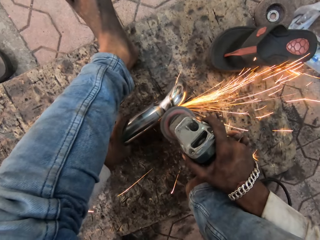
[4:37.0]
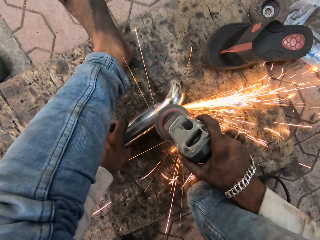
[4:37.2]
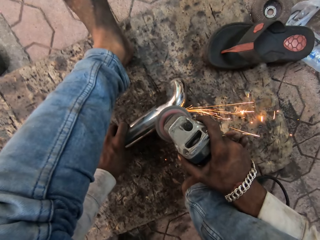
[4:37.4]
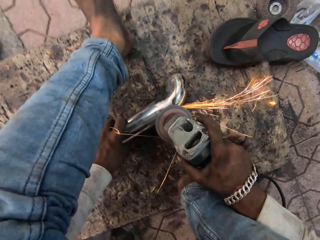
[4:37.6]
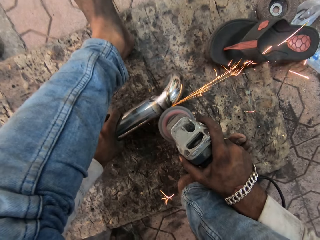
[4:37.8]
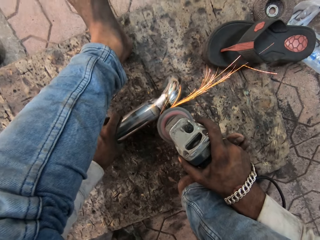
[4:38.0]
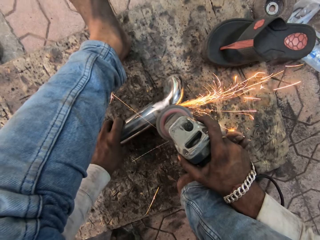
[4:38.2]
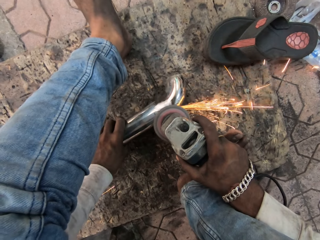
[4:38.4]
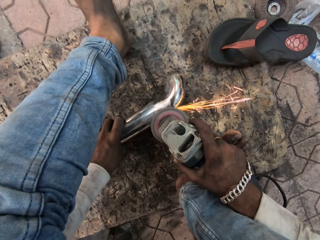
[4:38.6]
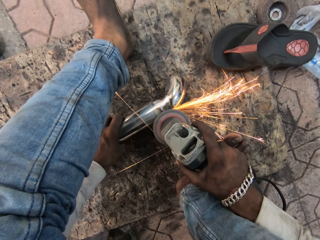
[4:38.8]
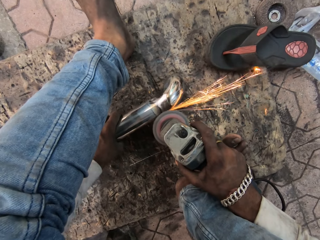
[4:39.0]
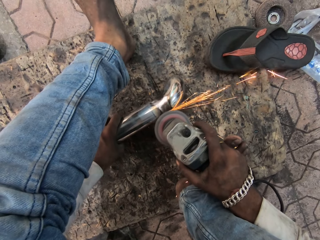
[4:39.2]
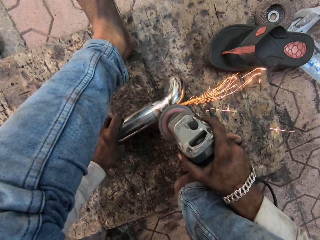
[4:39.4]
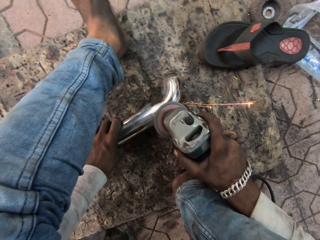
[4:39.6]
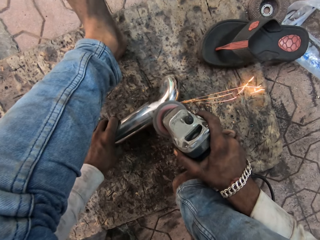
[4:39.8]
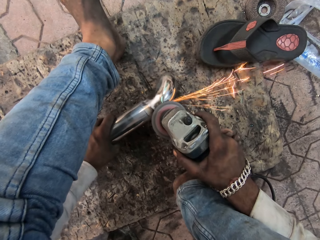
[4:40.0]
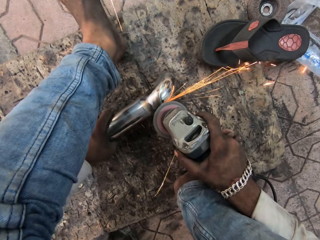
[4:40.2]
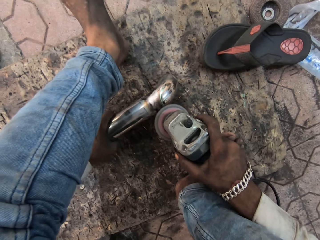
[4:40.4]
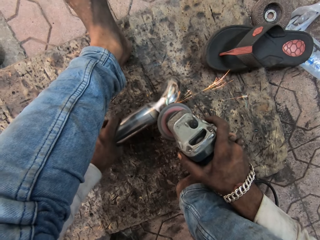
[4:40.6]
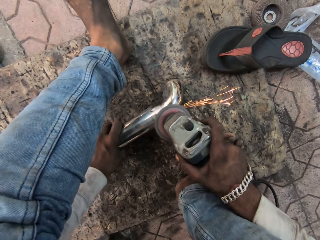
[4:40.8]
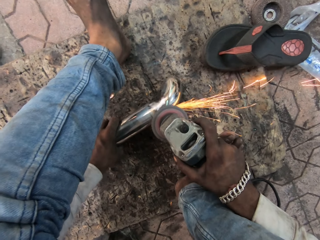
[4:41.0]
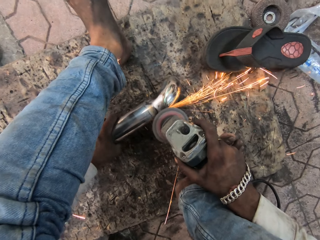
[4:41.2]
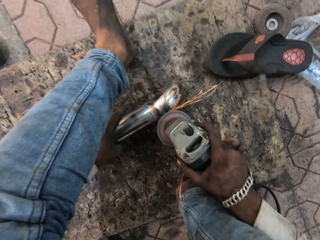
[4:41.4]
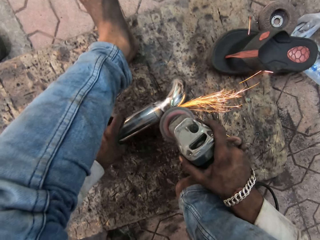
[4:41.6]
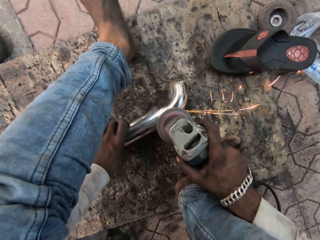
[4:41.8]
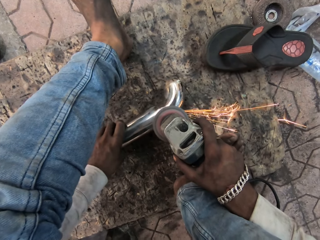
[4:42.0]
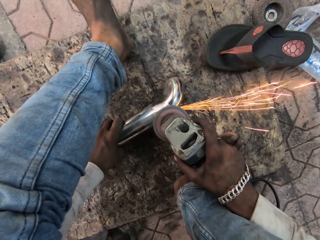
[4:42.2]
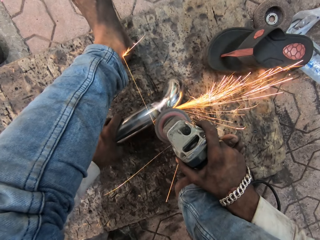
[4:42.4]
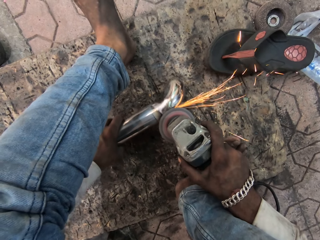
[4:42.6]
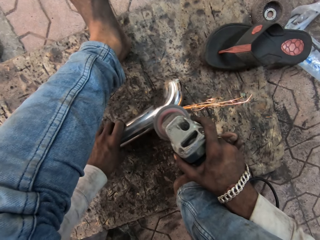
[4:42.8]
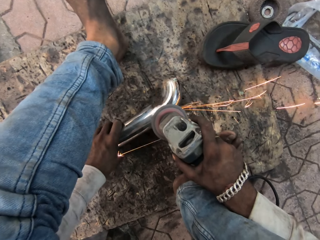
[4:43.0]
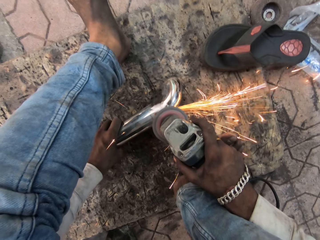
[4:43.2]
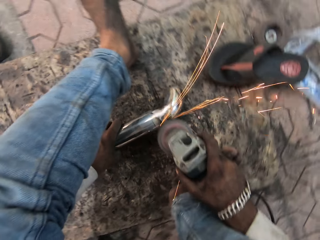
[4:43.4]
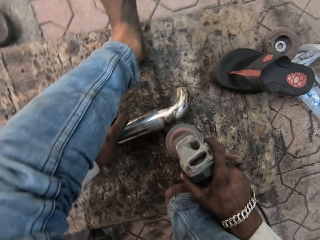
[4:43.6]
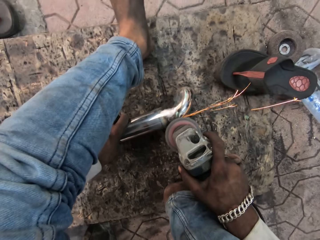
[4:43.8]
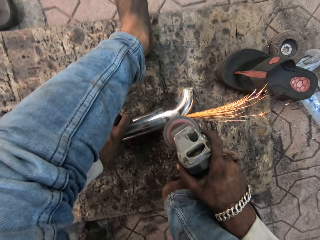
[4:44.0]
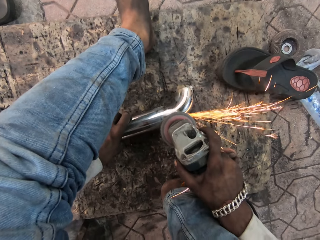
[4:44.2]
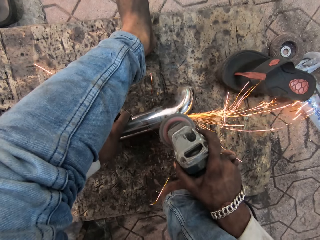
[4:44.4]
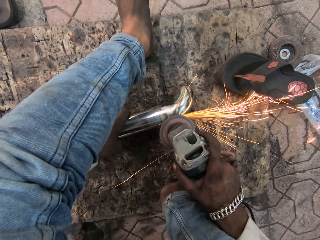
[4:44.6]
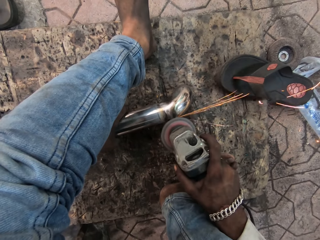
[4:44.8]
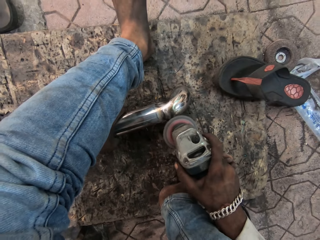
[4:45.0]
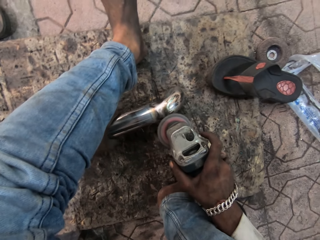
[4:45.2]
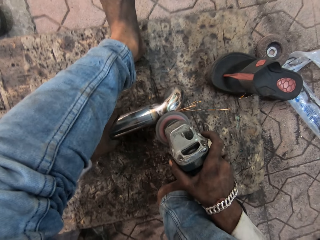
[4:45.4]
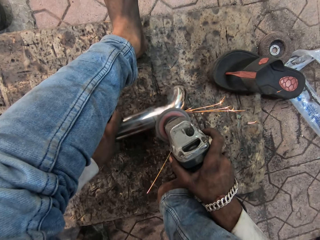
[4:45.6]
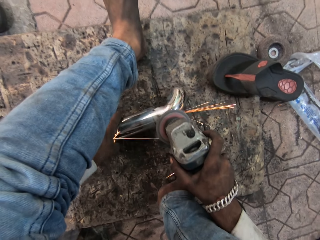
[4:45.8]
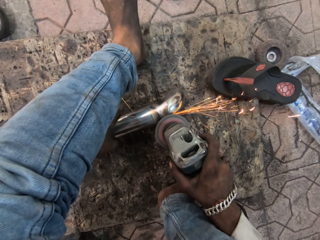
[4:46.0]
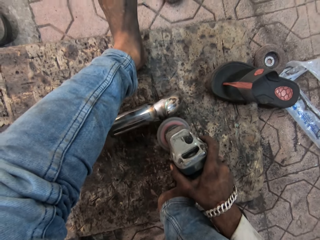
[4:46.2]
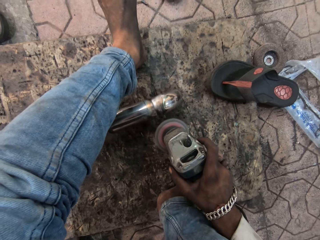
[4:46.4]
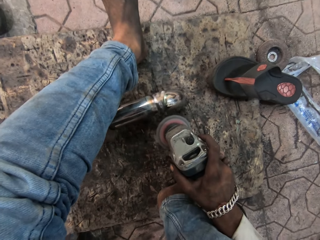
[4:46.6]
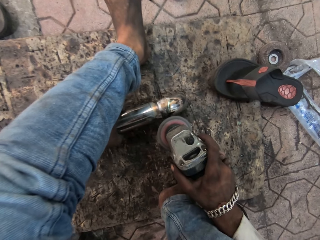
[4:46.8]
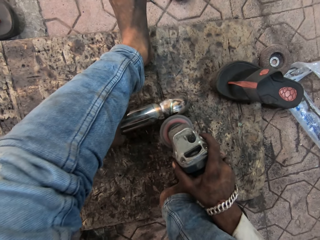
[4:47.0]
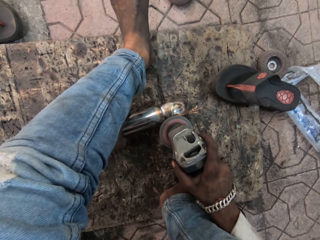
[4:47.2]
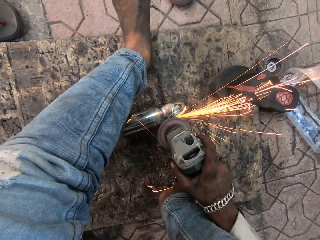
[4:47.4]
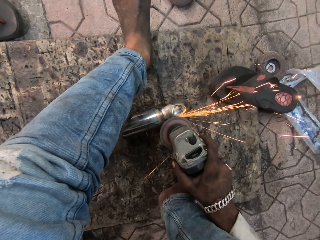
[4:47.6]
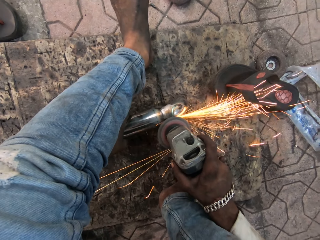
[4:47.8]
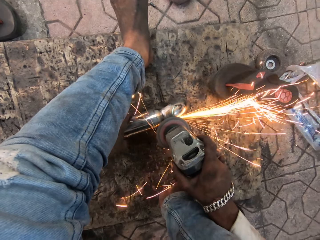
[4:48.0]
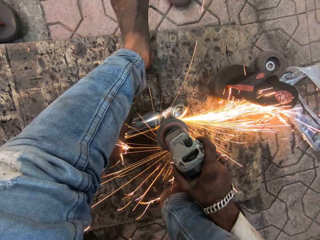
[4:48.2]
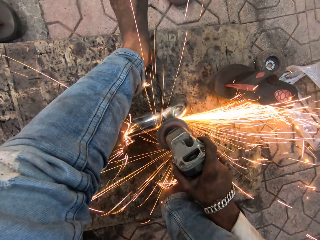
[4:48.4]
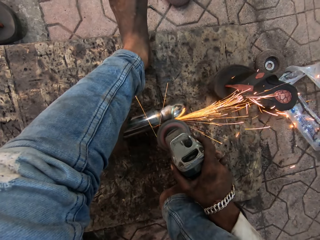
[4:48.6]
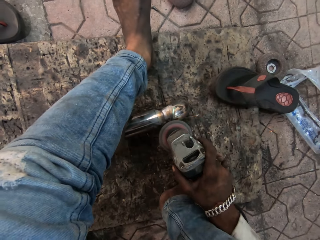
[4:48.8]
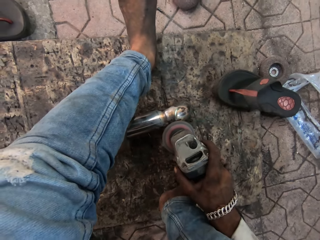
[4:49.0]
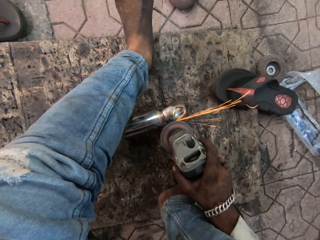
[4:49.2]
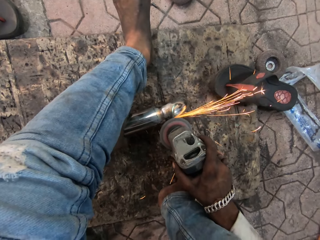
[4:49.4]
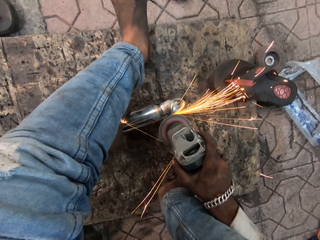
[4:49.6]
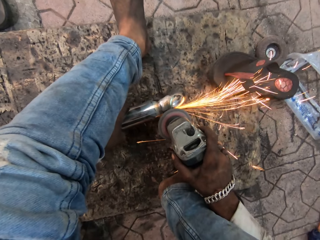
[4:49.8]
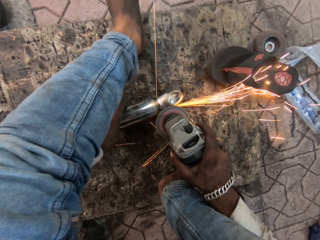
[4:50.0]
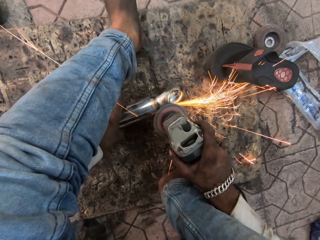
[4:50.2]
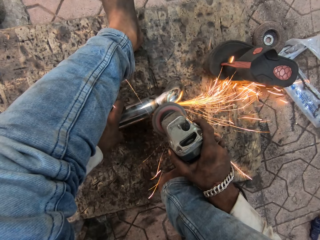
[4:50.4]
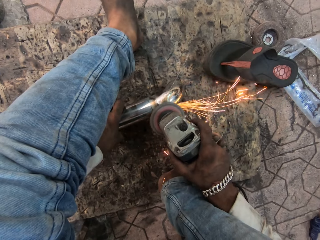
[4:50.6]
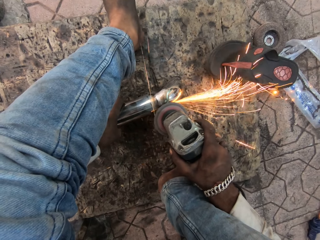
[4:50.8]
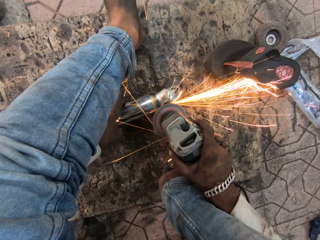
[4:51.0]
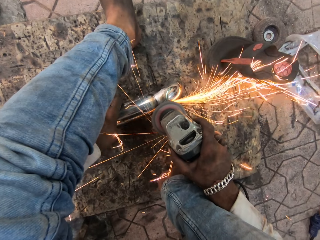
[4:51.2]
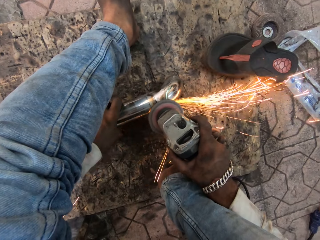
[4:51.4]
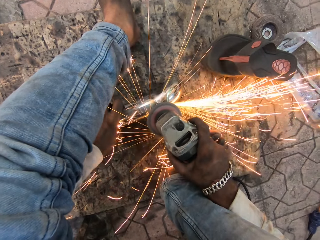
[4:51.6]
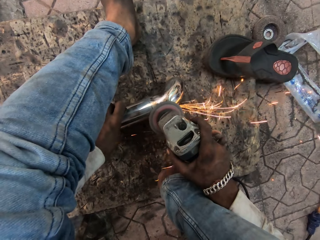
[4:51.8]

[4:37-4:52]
The camera wearer looks at the metal. They weld the metal.

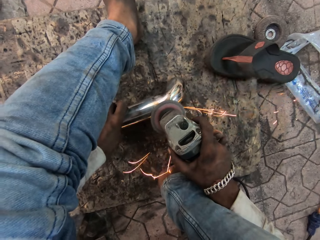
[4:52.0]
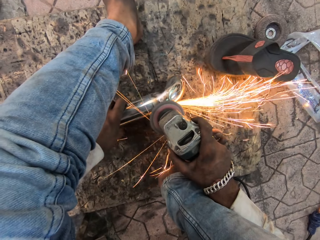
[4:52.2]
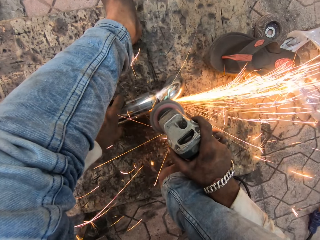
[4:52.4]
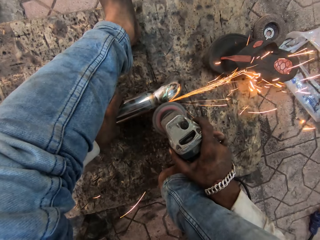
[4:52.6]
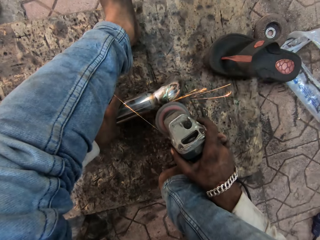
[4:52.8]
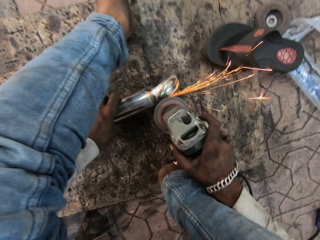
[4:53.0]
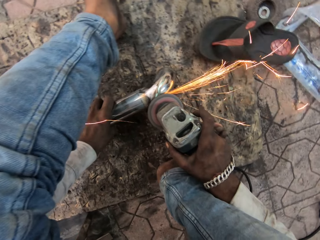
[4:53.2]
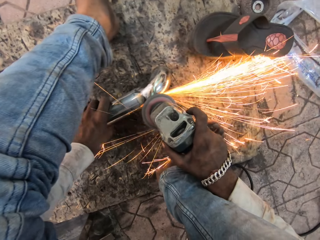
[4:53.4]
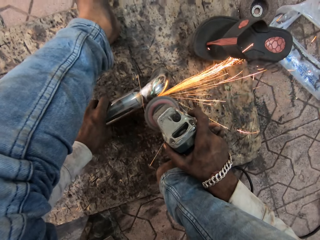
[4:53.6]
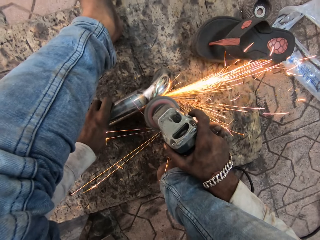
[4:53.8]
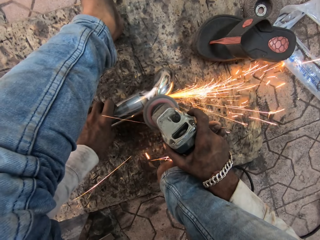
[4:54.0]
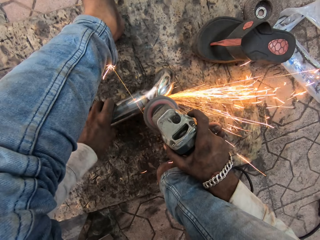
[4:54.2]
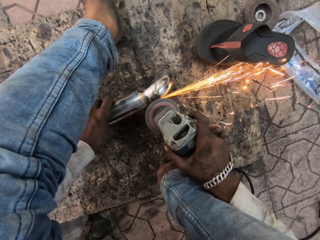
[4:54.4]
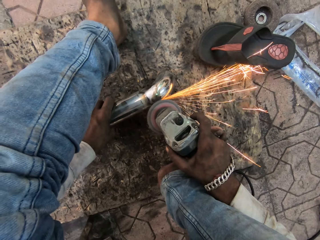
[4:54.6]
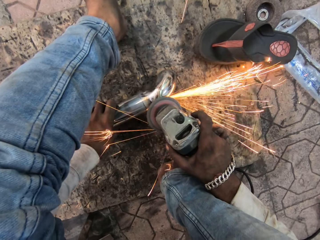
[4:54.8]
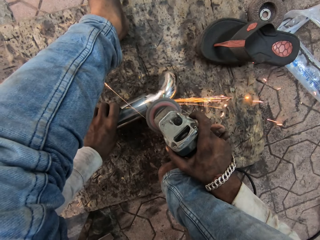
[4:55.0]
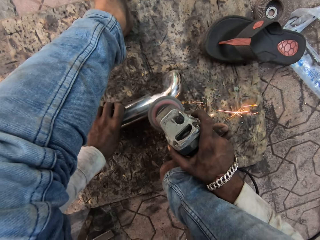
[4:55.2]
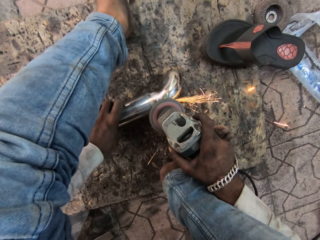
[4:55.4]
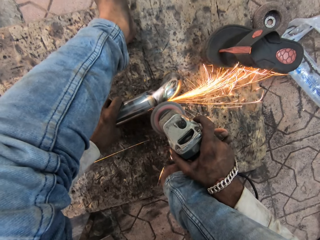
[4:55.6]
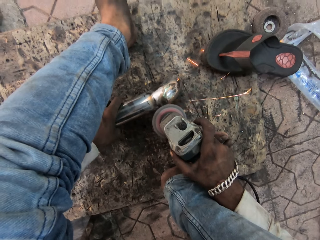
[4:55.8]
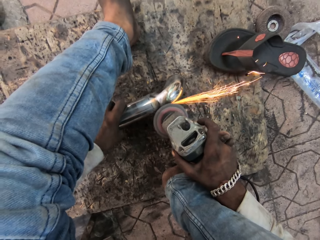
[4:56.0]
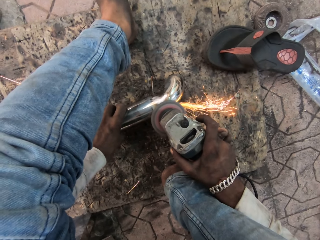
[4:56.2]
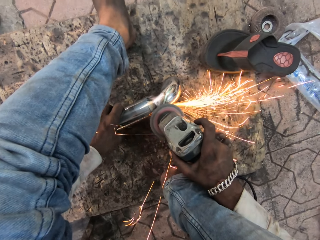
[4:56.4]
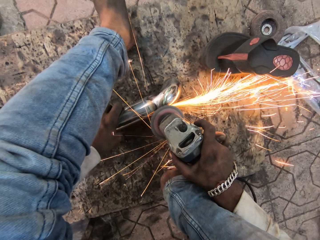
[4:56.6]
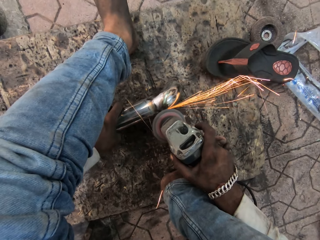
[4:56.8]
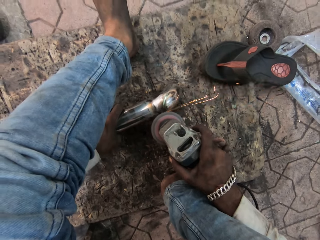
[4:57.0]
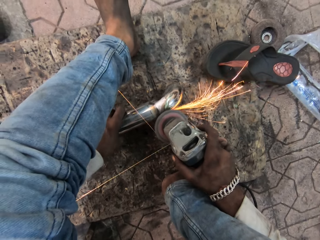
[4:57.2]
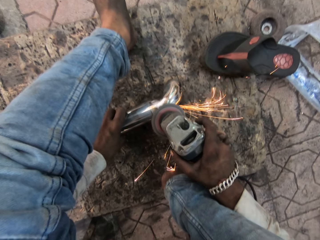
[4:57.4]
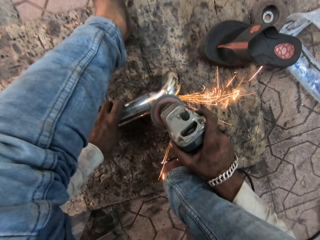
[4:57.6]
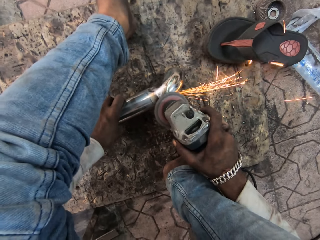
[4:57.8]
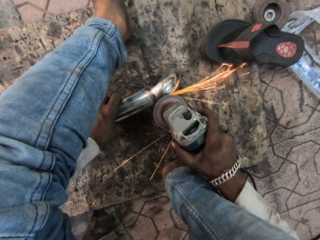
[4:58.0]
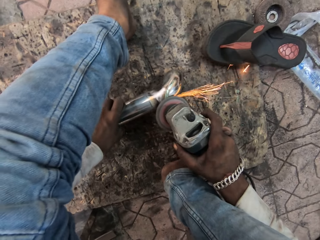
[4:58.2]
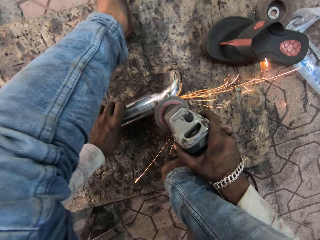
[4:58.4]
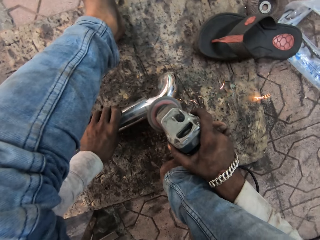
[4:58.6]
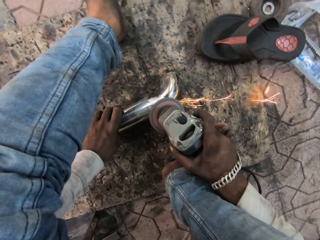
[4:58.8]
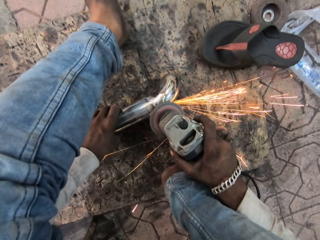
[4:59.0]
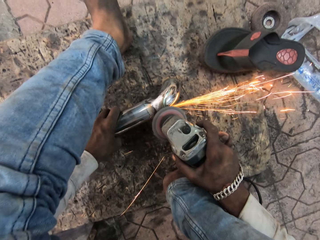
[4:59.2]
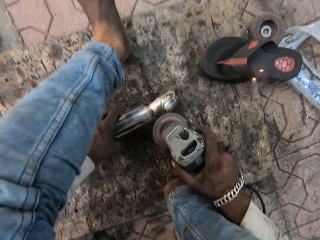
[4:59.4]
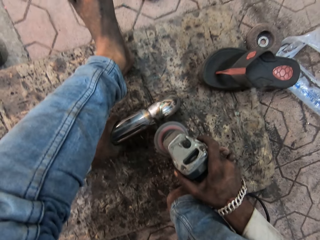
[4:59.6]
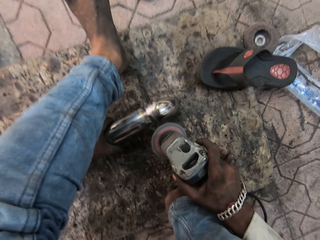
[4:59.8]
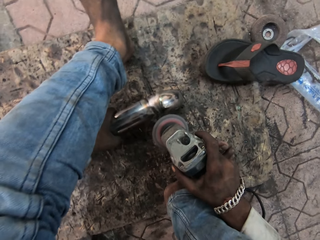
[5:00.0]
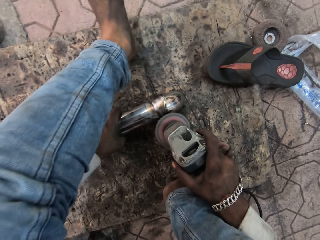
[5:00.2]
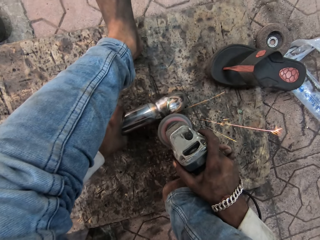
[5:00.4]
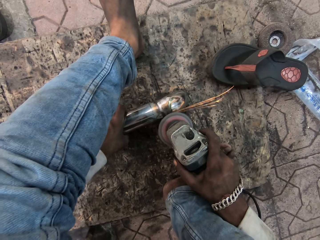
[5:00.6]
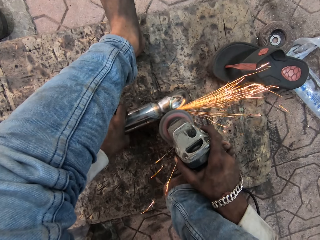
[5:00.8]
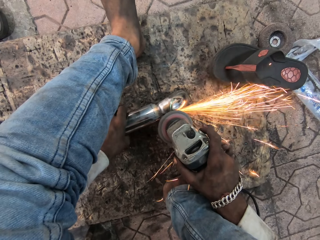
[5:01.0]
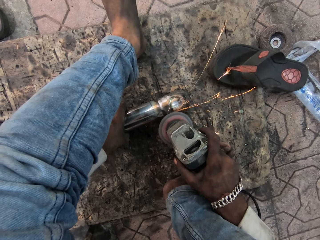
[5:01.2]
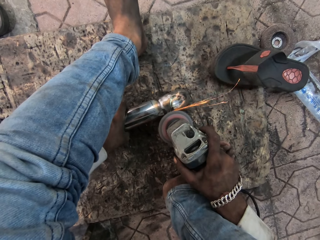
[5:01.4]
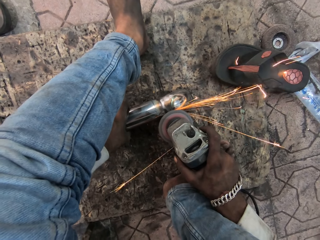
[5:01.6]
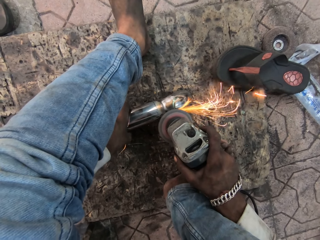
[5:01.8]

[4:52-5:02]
The camera wearer looks at the metal. They weld the metal.
